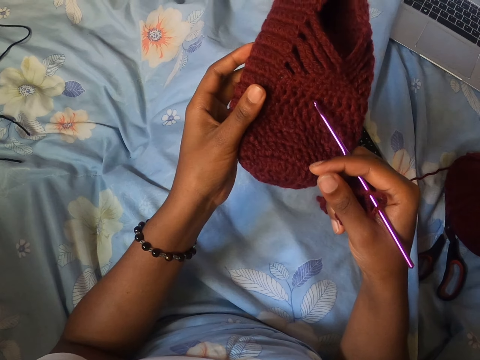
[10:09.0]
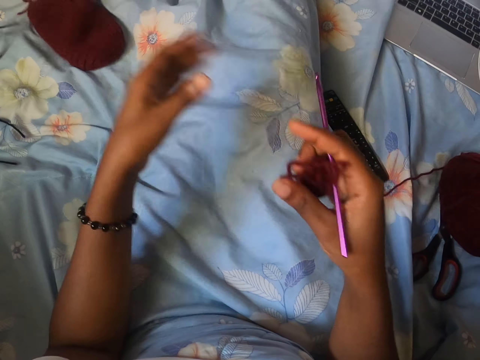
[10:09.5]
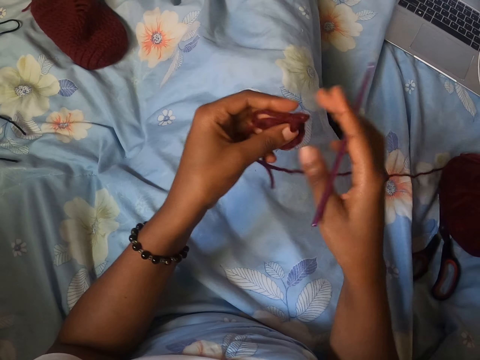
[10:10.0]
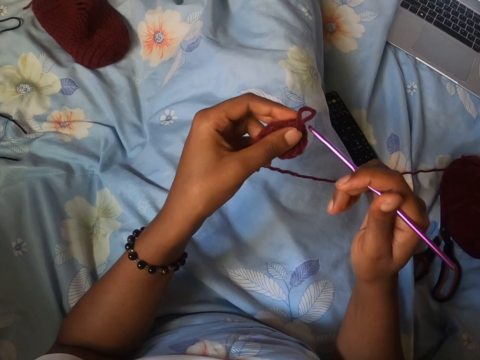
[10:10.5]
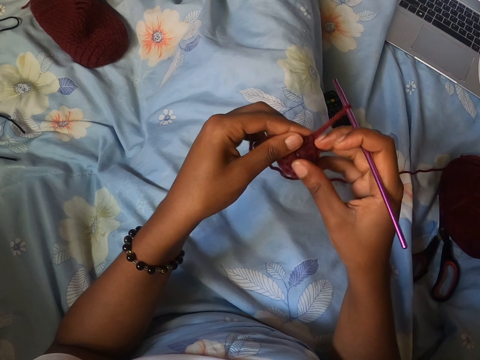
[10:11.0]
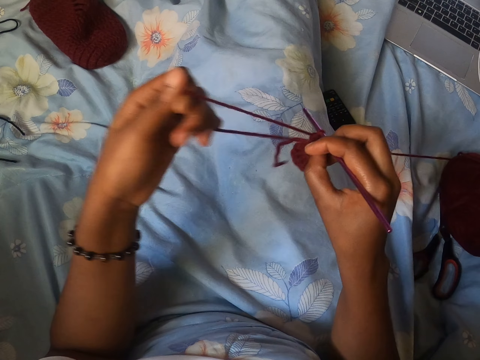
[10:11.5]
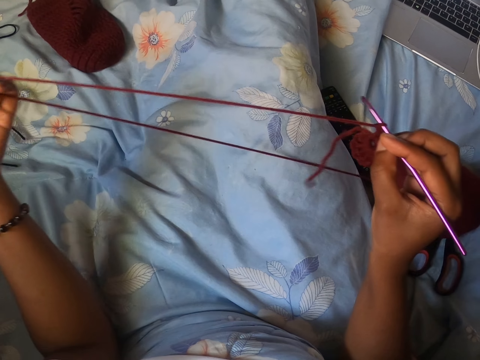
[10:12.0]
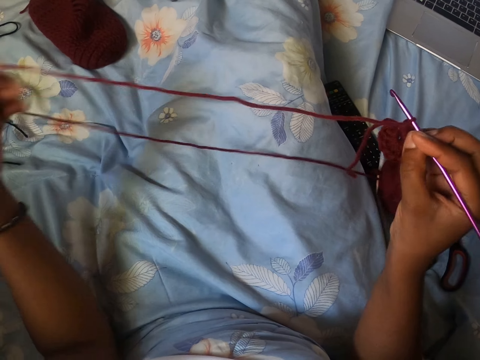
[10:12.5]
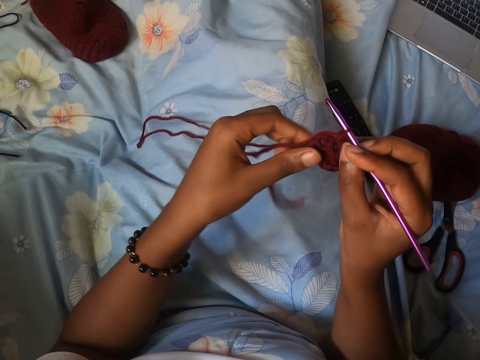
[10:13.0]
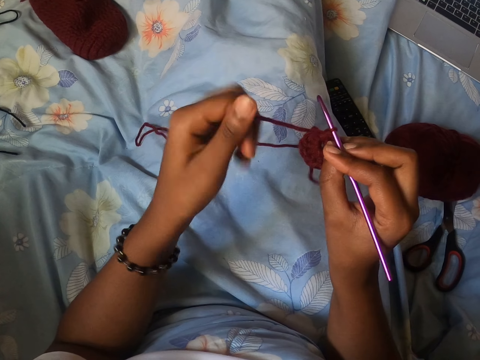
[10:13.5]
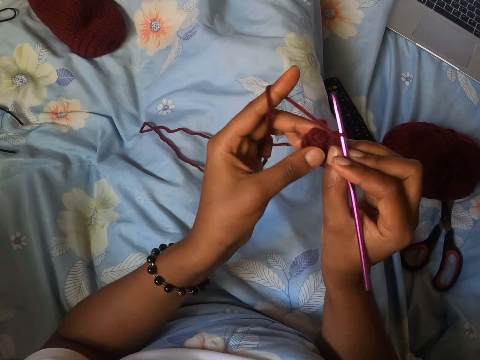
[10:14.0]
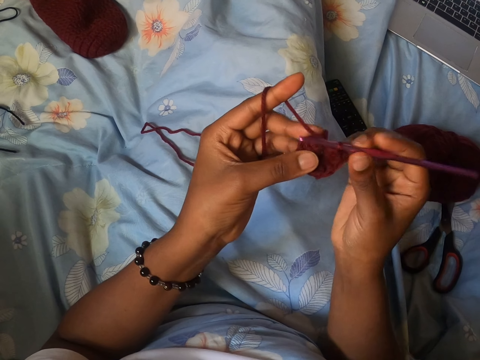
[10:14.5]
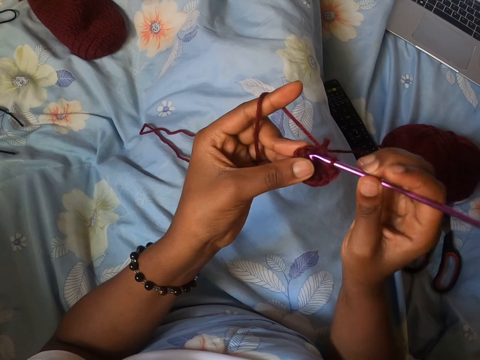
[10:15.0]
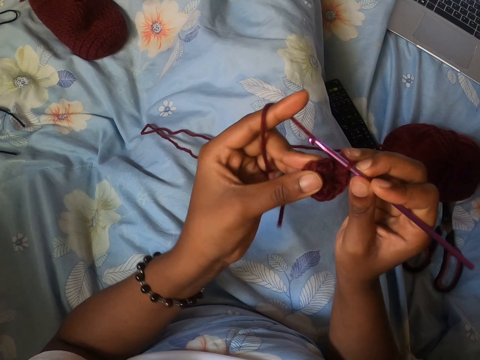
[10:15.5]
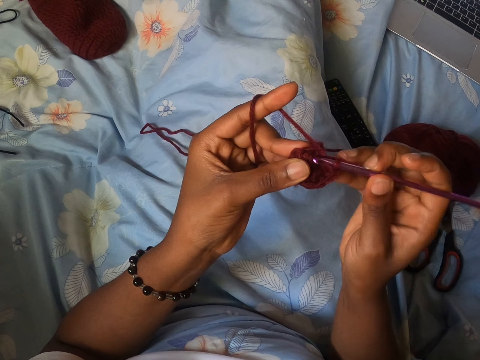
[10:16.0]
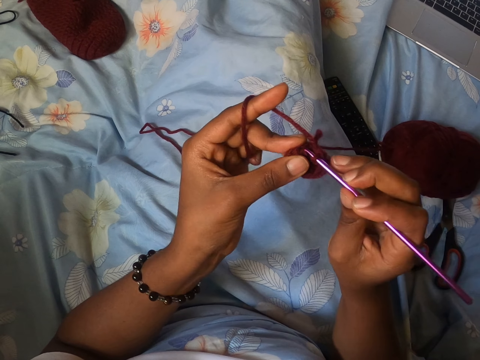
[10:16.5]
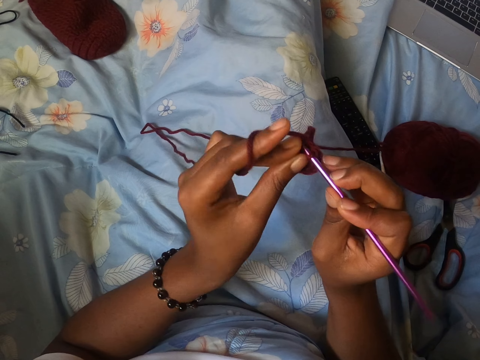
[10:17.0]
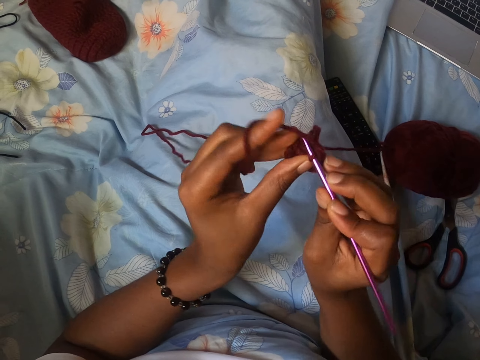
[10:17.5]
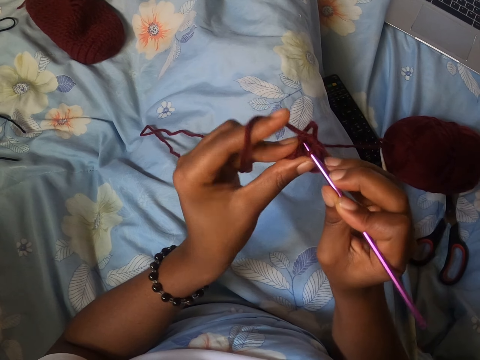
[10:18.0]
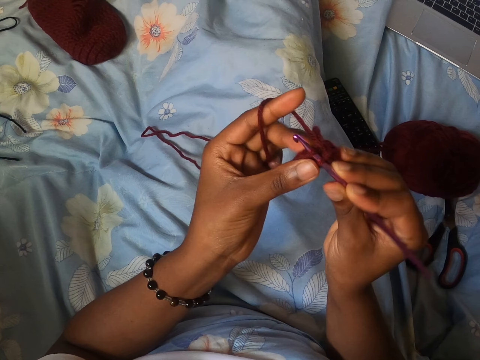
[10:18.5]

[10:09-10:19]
The camera wearer drops the crocheted yarn on the bed with her left hand. She passes the crocheted yarn from her right hand to her left hand. She crochets the yarn with the crochet hook in her right hand. She kneads the thread. She pulls the yarn with her left hand. She spreads the thread. She kneads the thread. She crochets the yarn with the crochet hook in her right hand.
